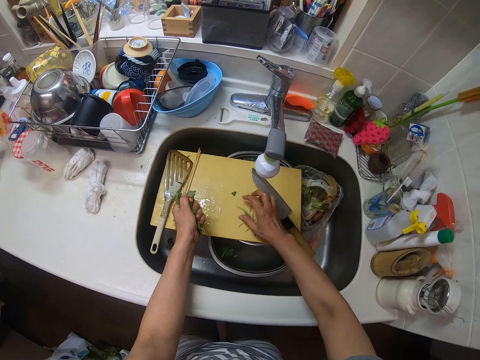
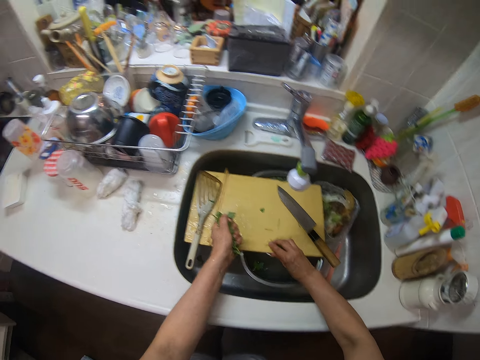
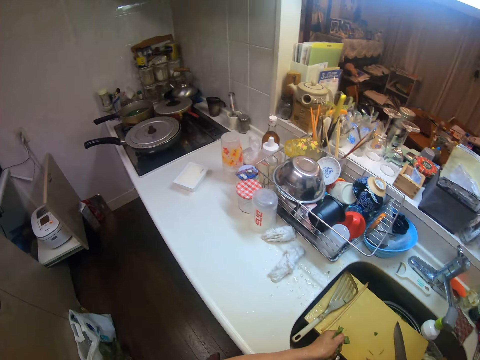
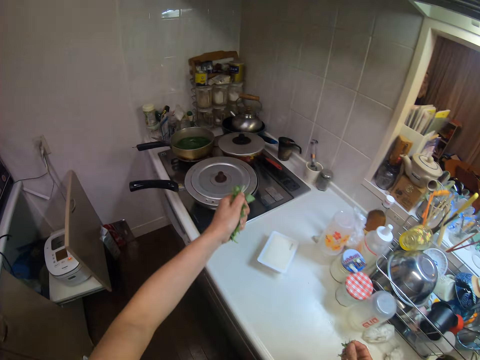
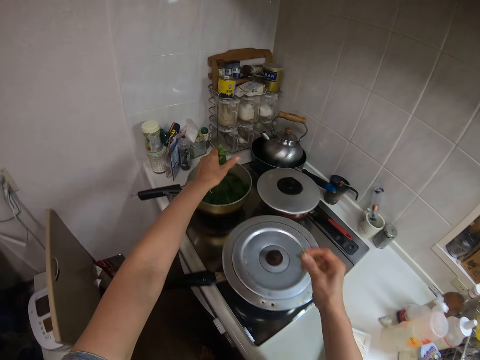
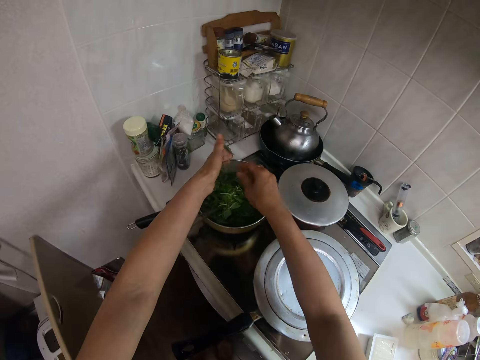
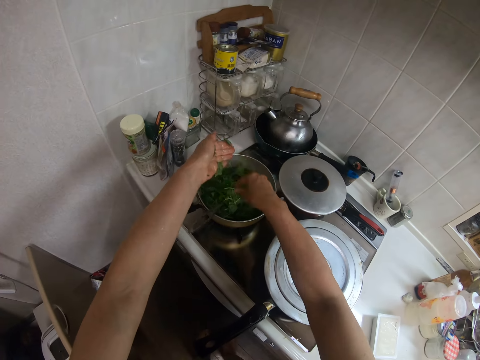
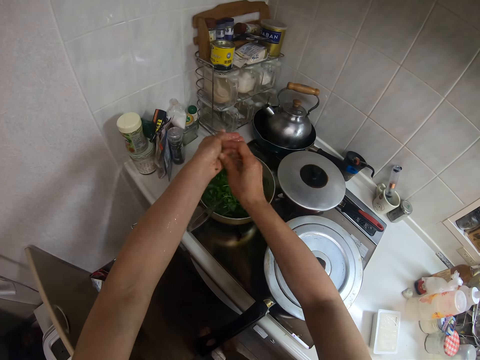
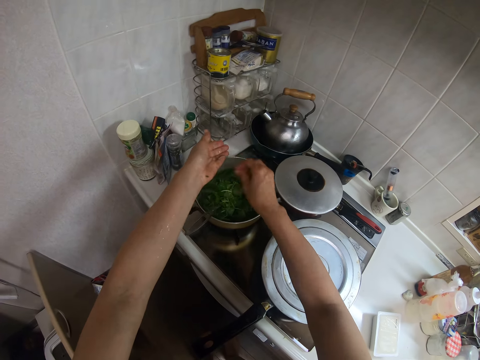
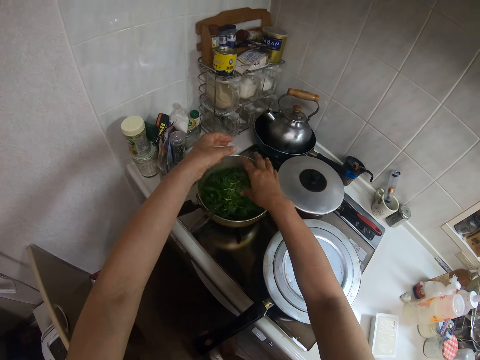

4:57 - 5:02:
The camera wearer puts the vegetables in water in the cooking pot.

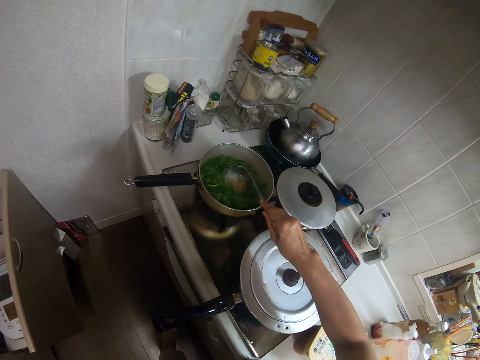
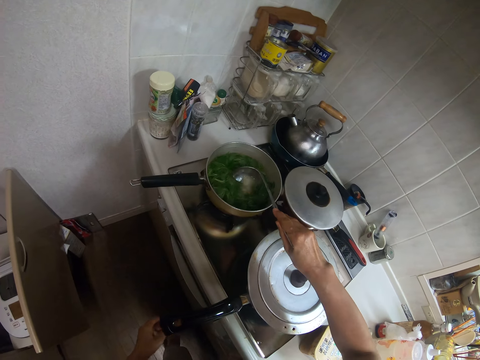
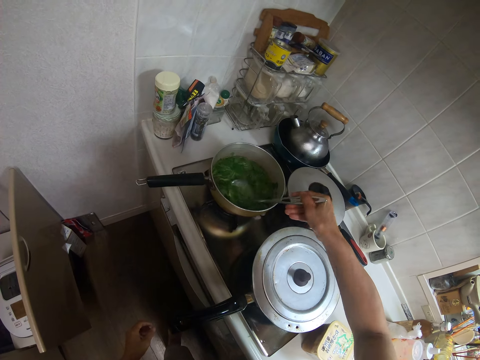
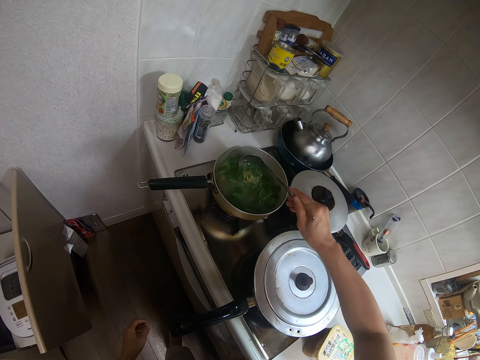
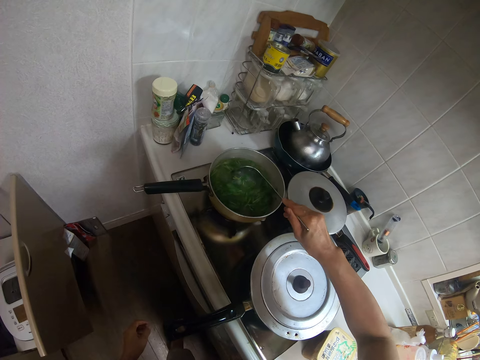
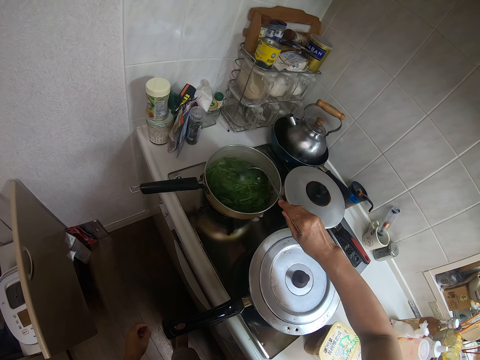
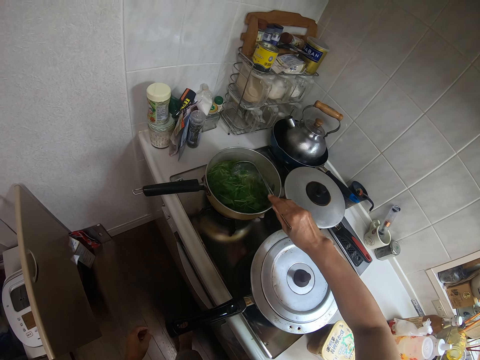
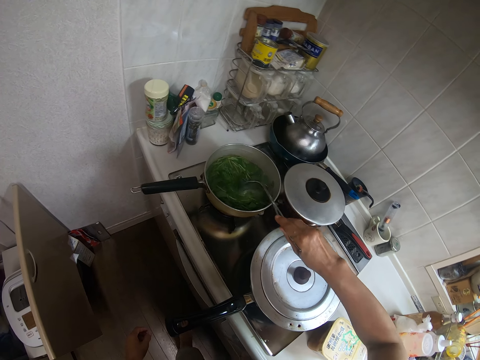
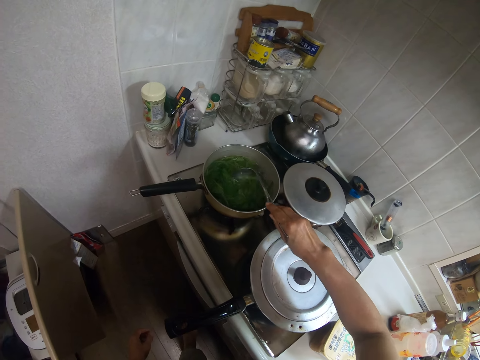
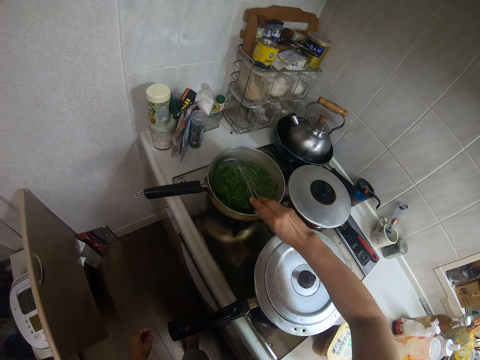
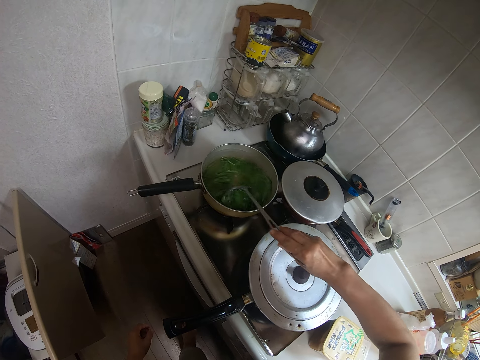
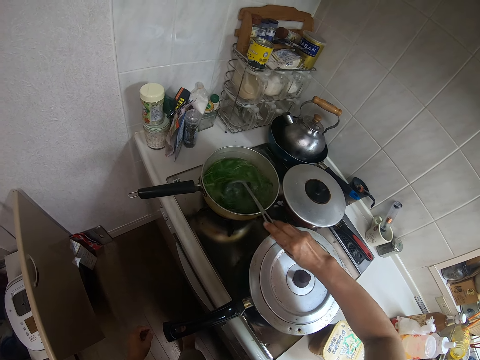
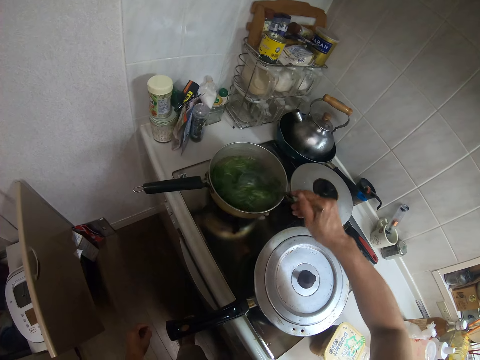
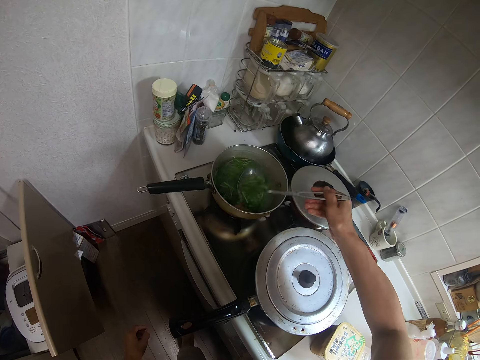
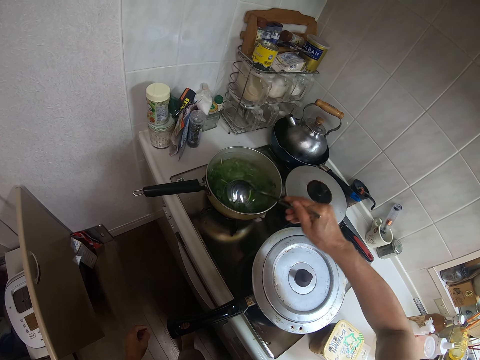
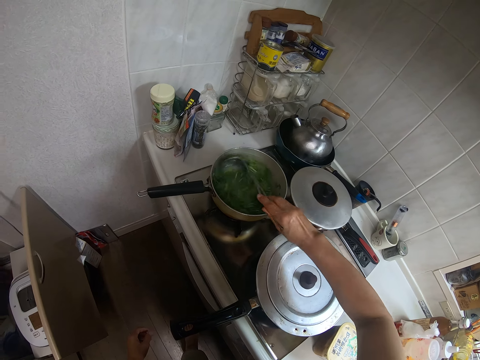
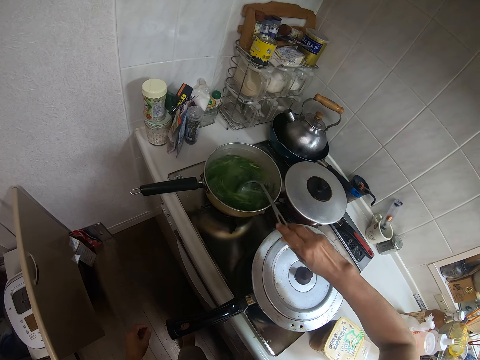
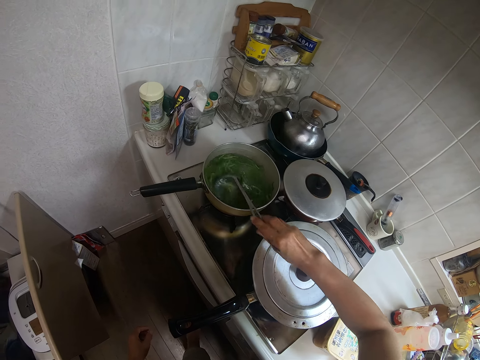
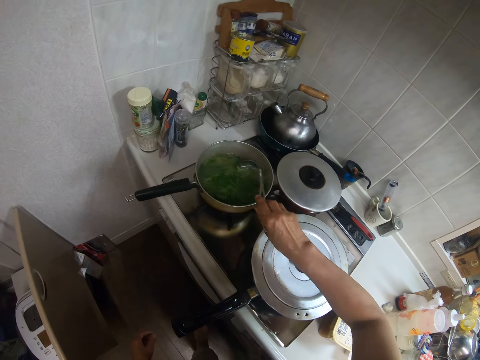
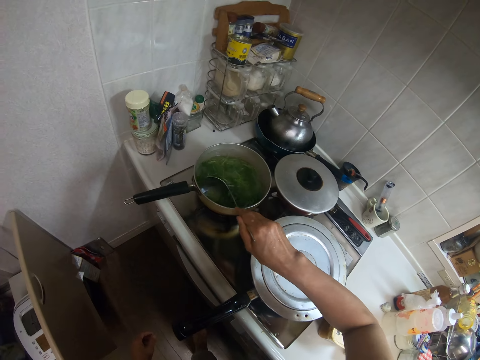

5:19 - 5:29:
The camera wearer drops the container on the worktop. They hit the cooking spoon in the pan. They stir the vegetables with the cooking spoon.

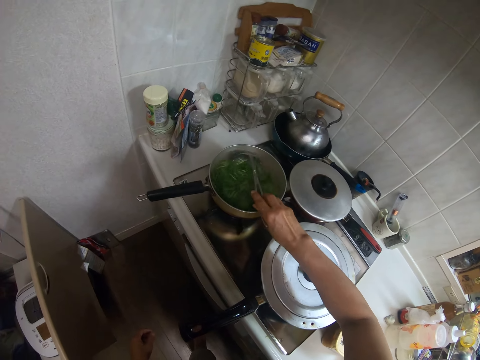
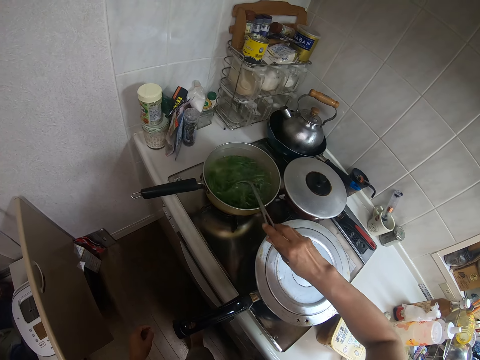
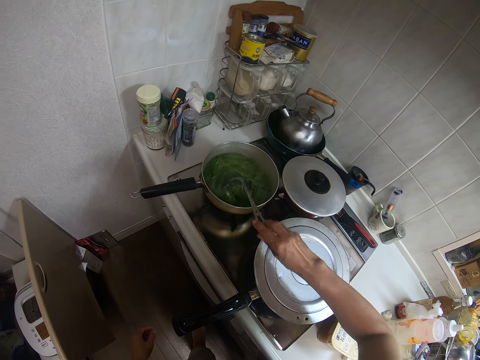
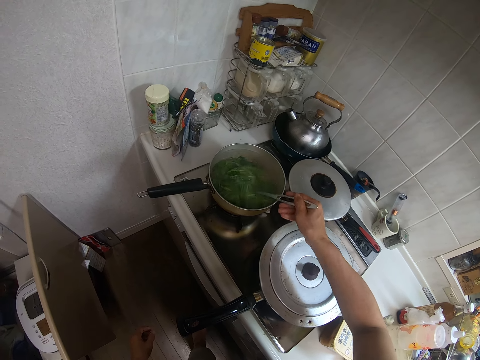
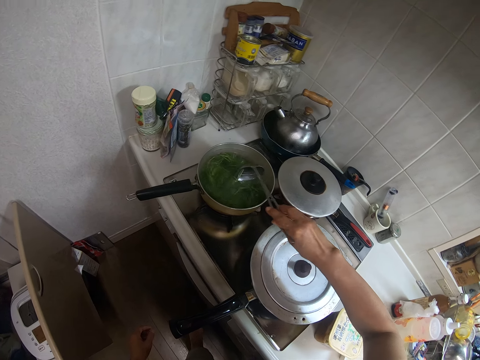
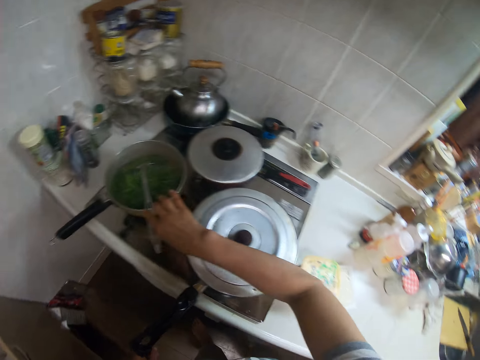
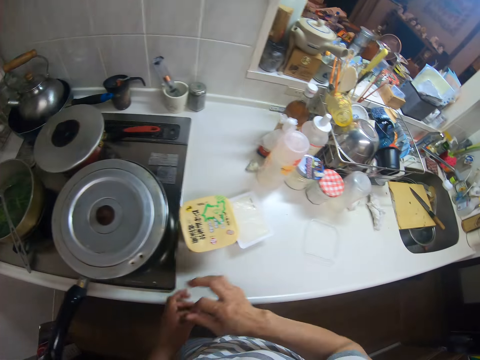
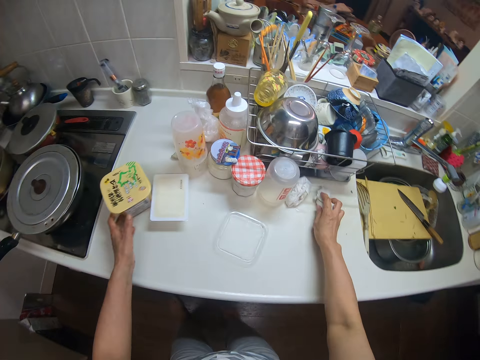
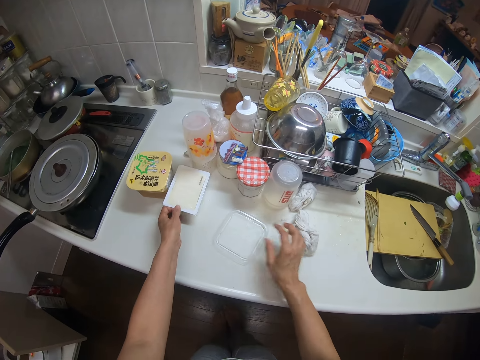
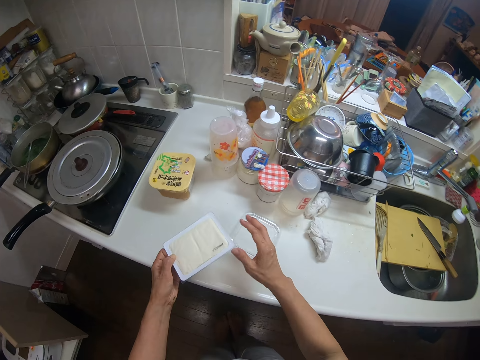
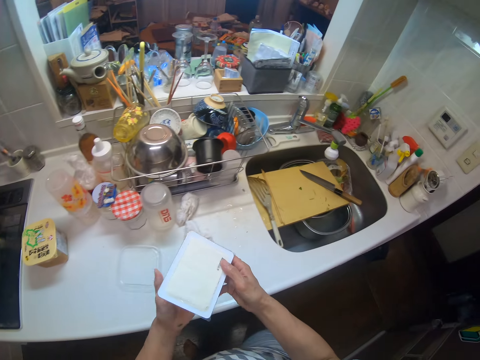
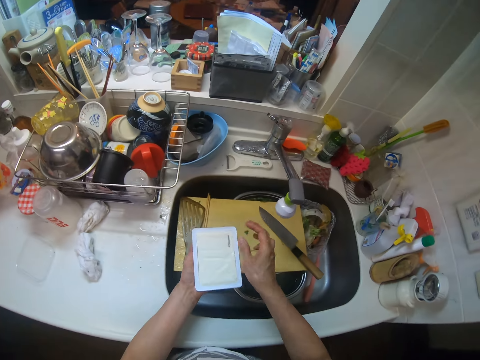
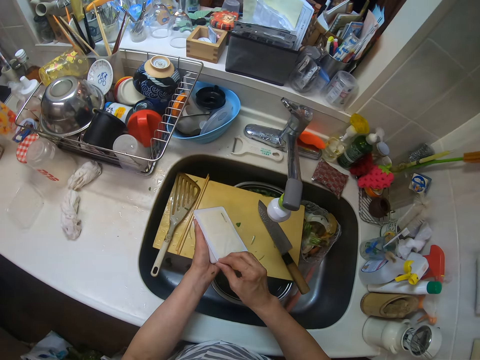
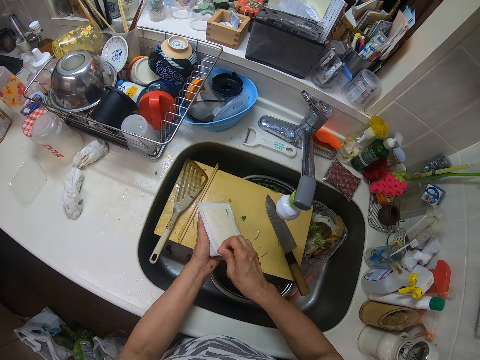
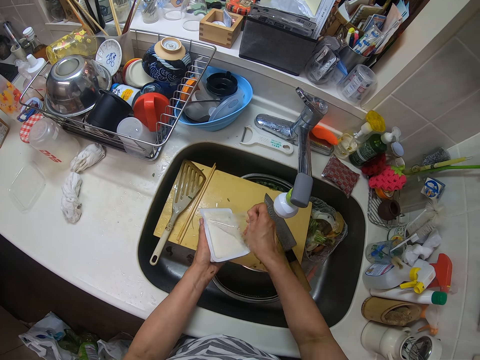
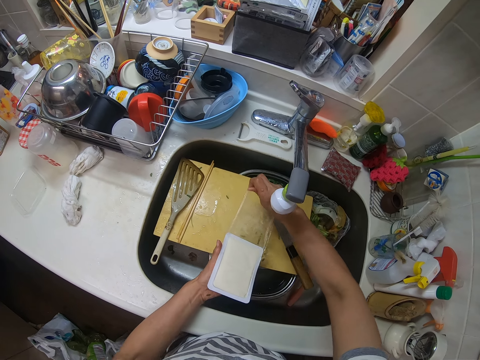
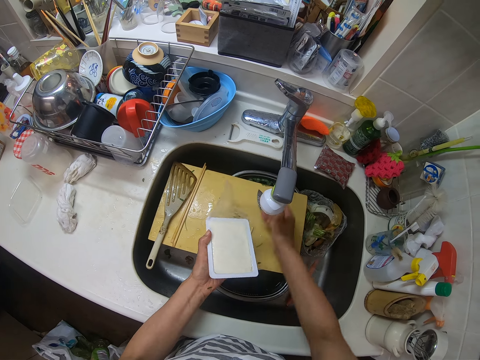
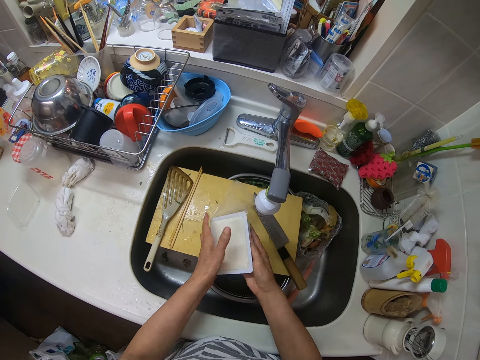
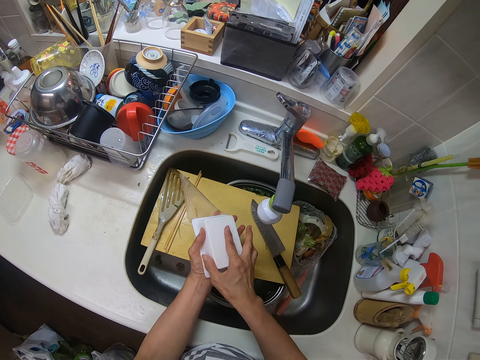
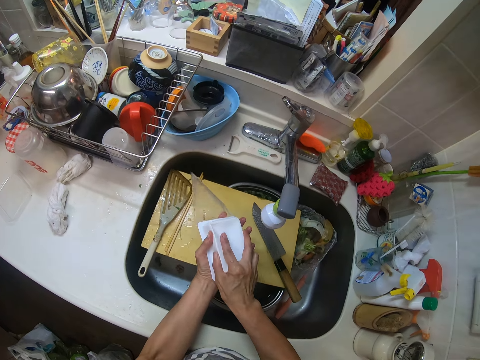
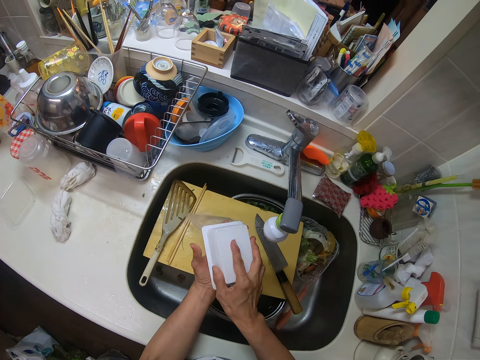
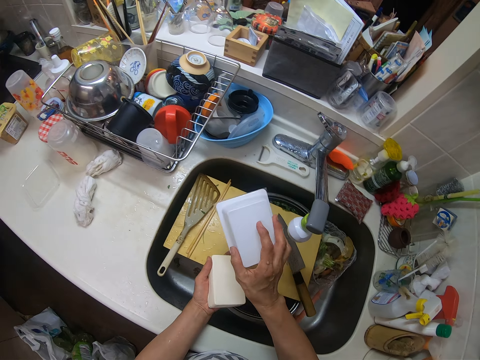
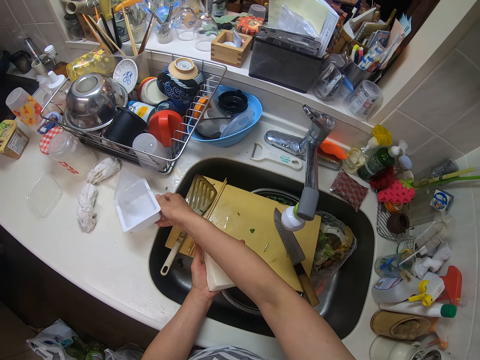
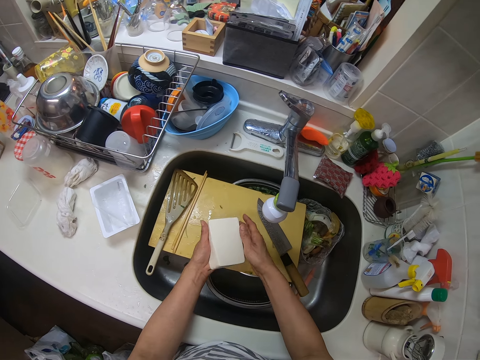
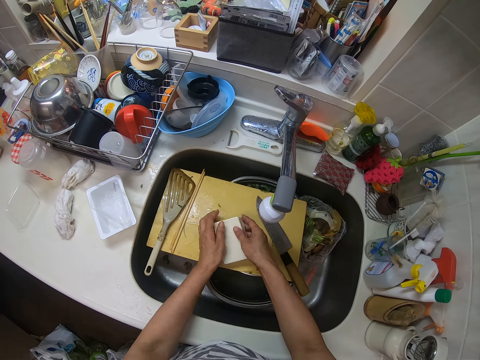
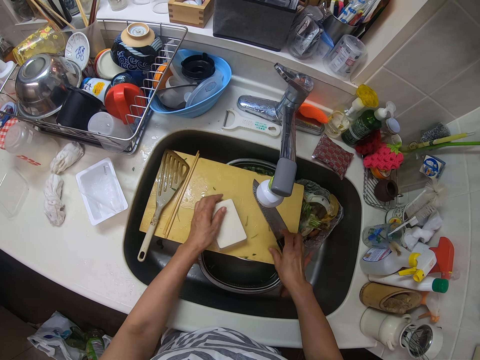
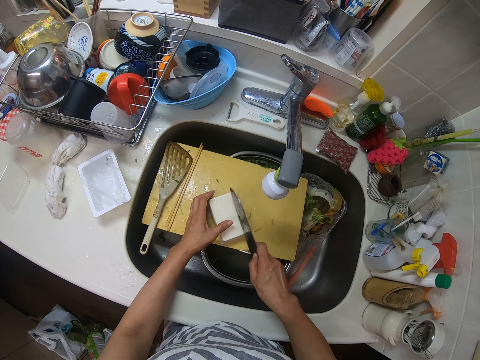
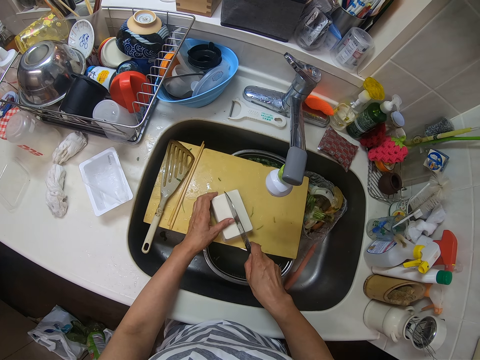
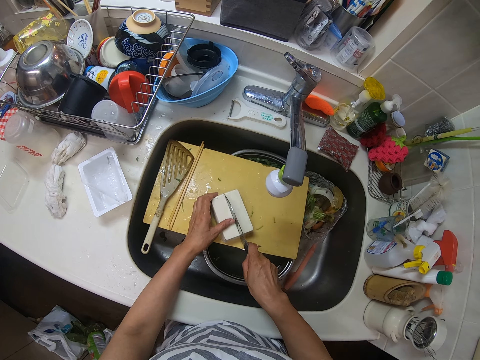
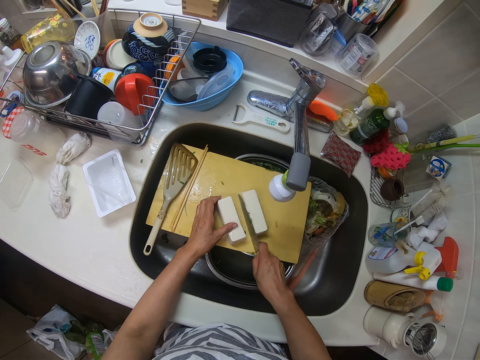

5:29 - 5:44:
The camera wearer drops the cooking spoon in the pan. She moves a napkin with her right hand and moves the container with her left hand. She picks up a container or cheese from the kitchen worktop. She removes the wrapper of the container. She turns the container over. She puts the cheese in the hand. She removes butter from the container and drops the container on the kitchen worktop. She puts the dish on the sink. She drops the butter on the chopping board. She picks up the knife from the chopping board. She cuts the butter in half with the knife.
